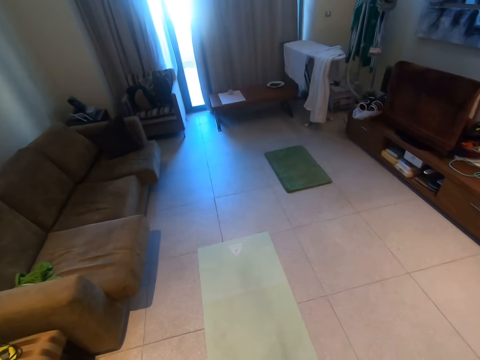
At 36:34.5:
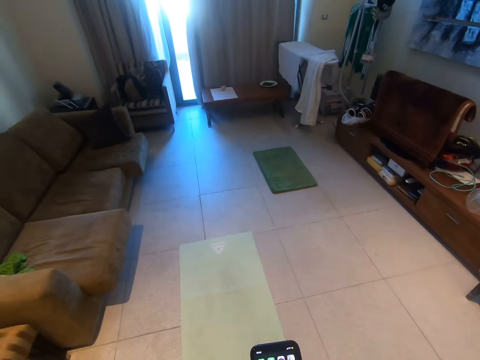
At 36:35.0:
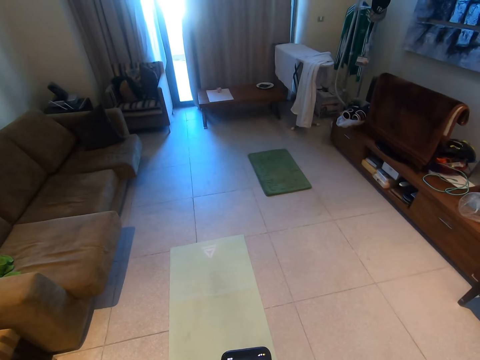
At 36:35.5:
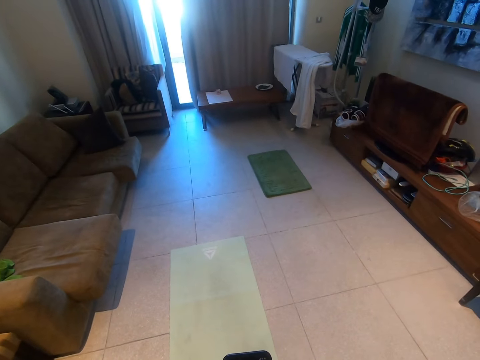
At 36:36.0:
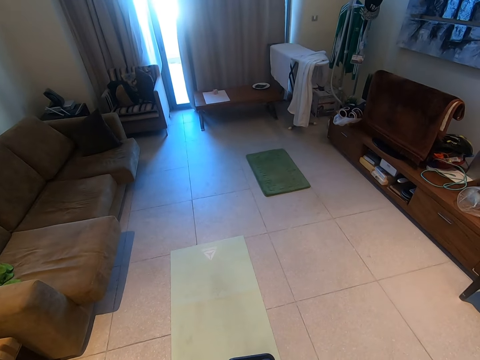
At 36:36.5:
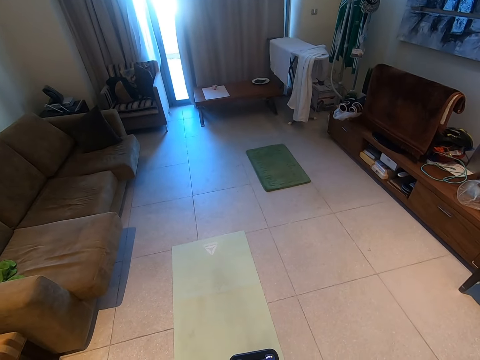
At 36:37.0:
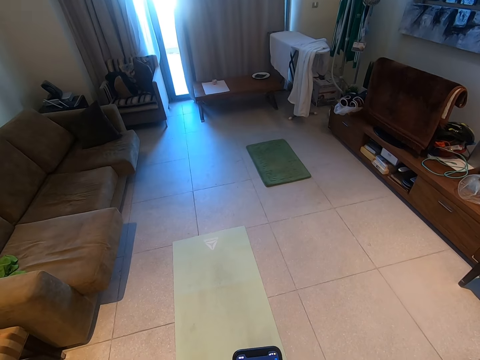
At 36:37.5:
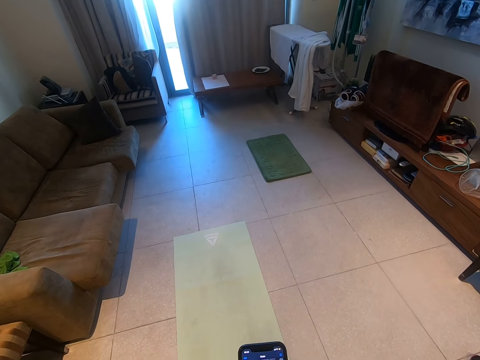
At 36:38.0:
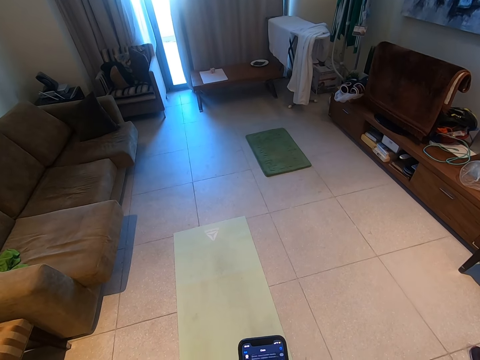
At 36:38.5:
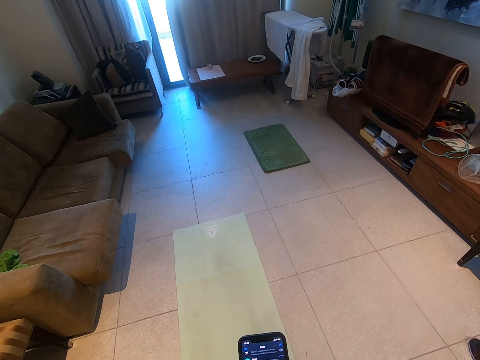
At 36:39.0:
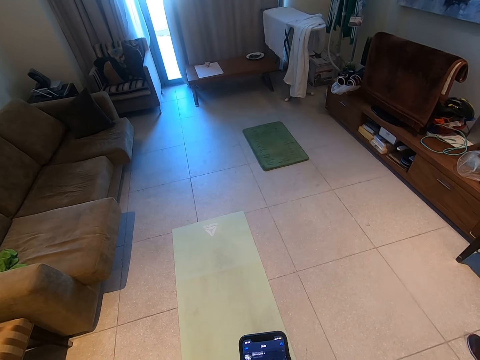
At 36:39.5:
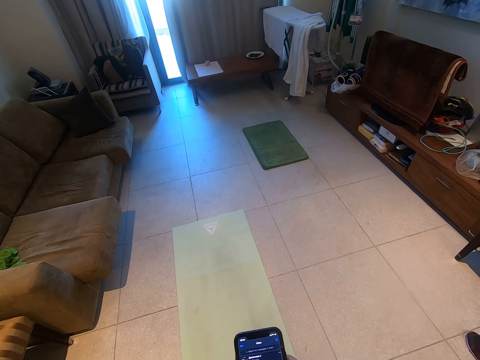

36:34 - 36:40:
The camera wearer operates the phone.

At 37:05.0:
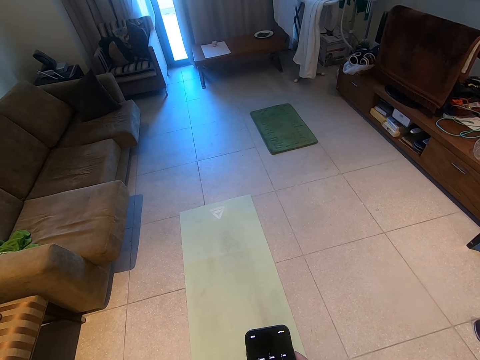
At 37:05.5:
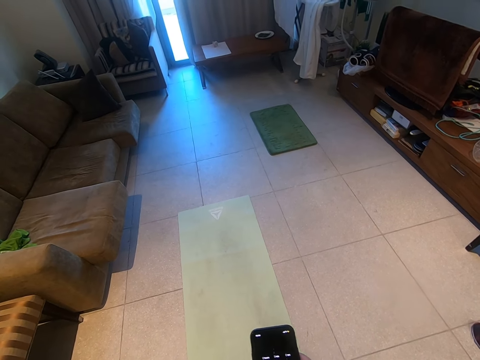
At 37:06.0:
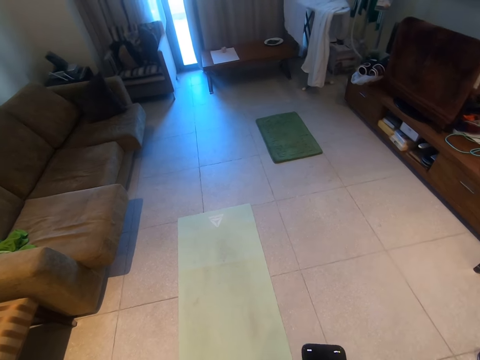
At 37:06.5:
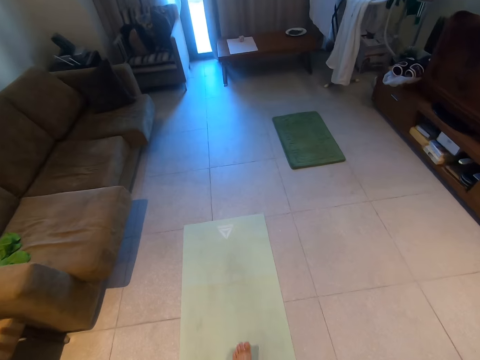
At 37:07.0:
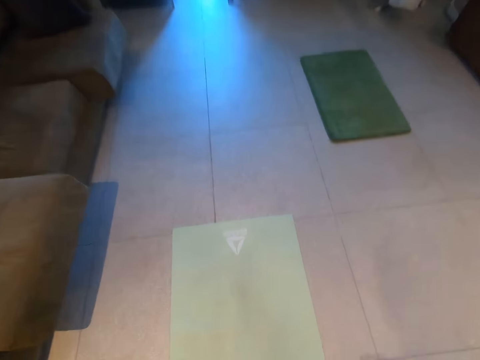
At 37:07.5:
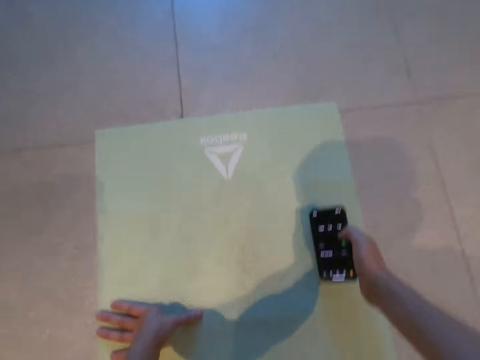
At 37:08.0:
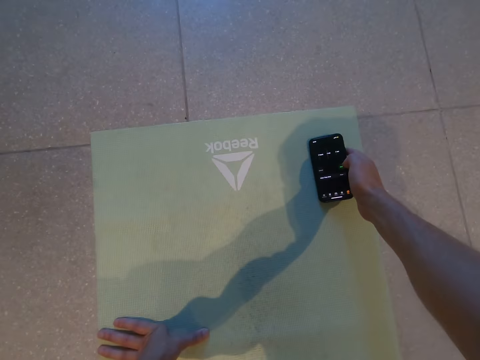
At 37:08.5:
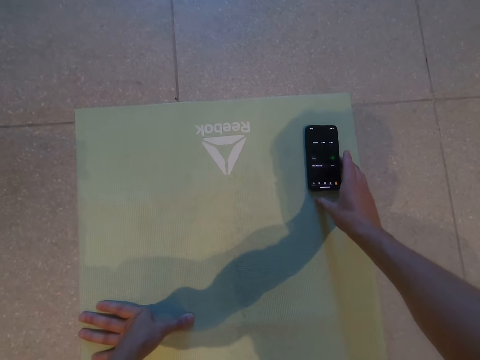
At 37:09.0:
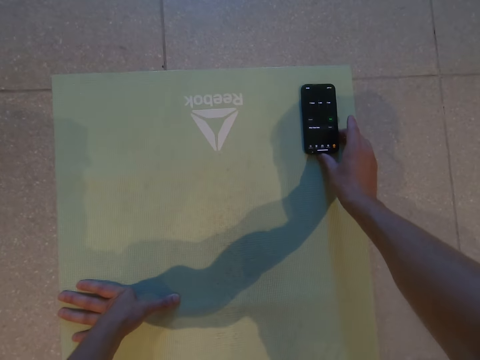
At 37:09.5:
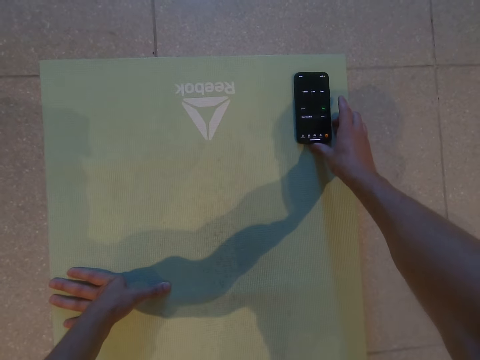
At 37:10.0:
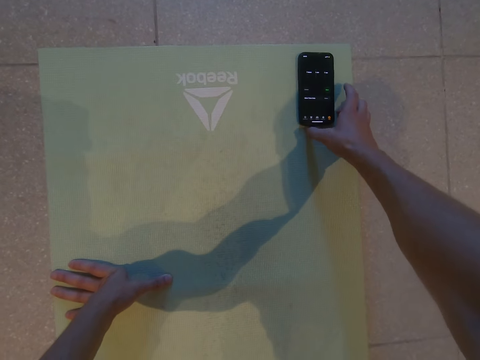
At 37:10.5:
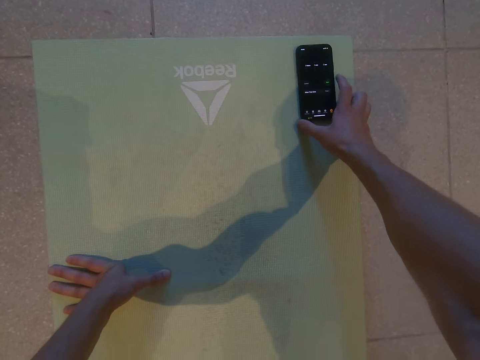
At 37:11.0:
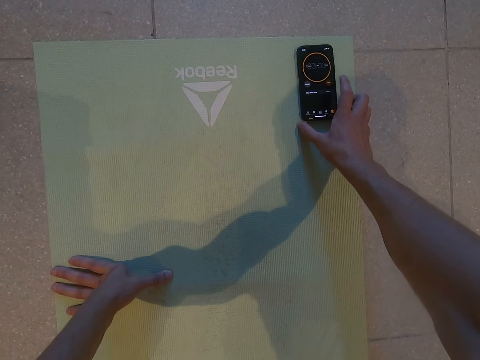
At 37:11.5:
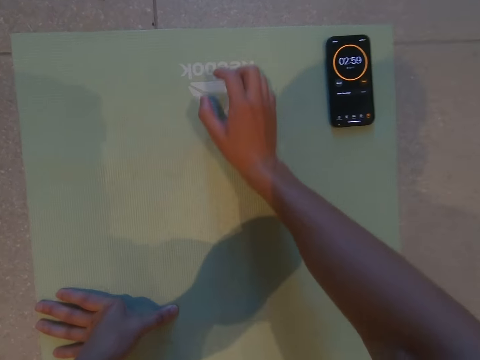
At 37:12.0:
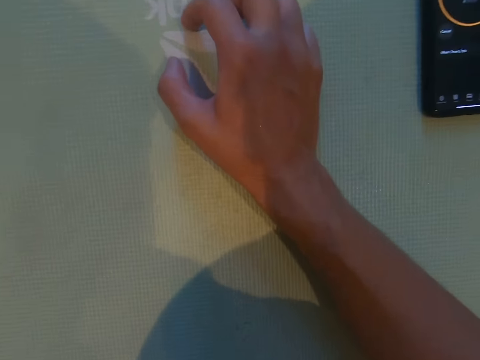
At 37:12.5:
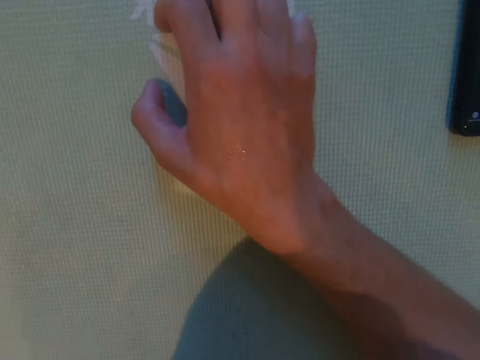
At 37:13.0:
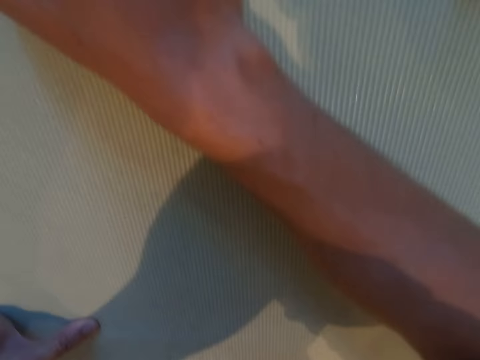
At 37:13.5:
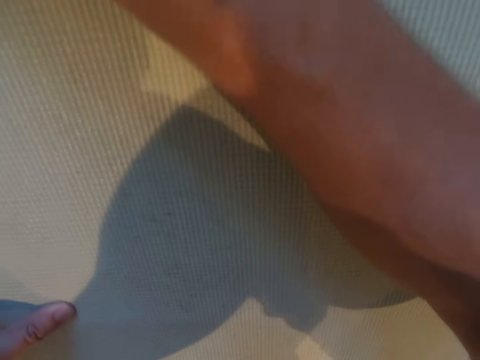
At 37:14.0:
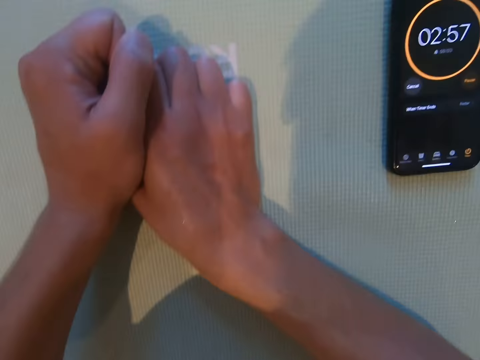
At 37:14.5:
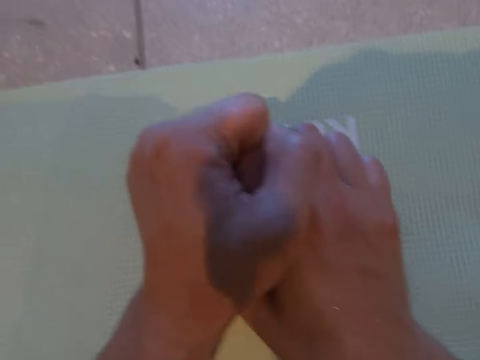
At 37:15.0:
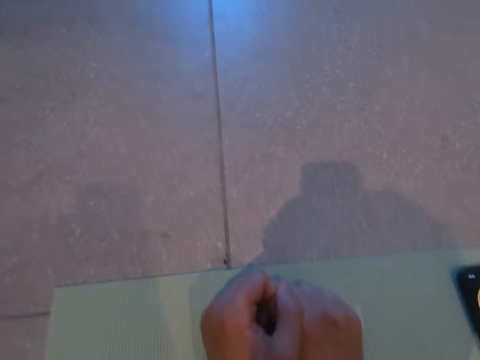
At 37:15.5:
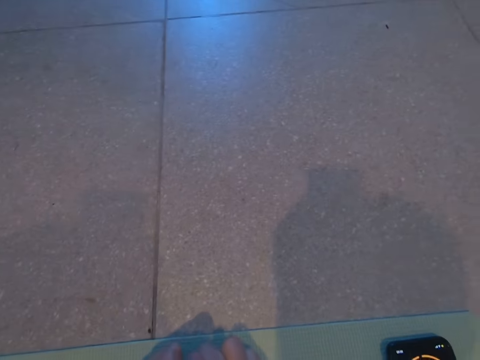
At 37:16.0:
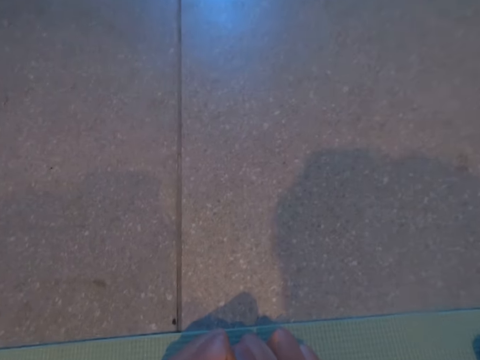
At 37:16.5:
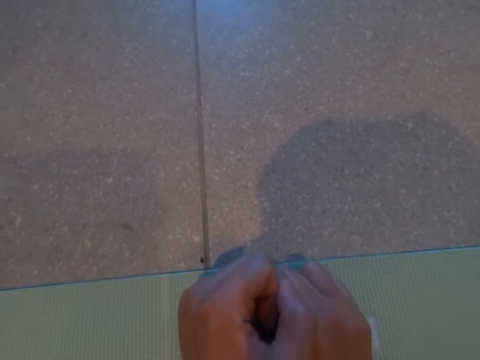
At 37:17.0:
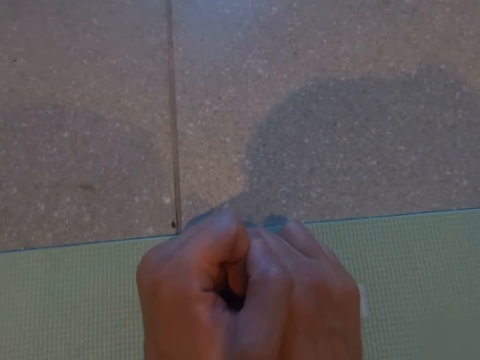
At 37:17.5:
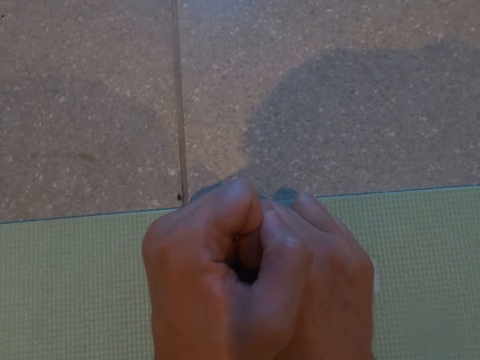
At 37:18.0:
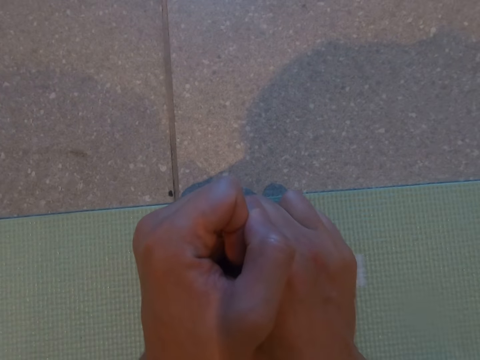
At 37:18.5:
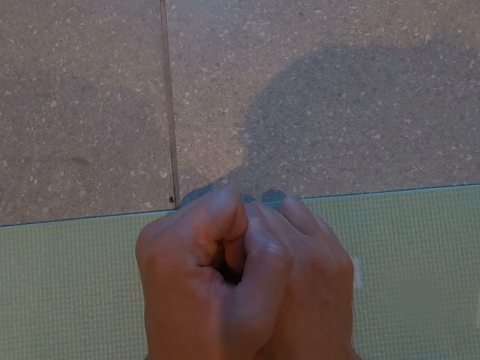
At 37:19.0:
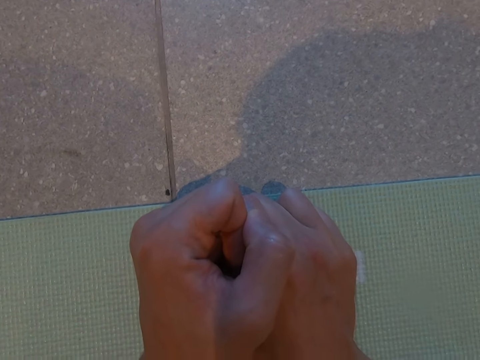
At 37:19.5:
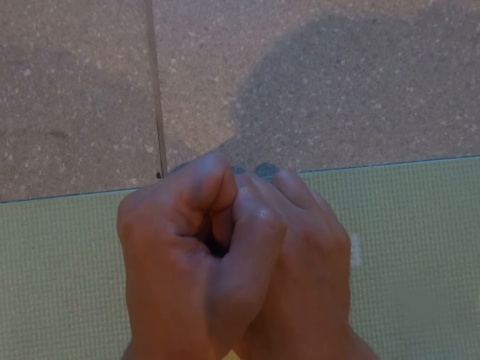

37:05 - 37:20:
The camera wearer puts his phone on the mat. He operates the phone. He lies on the mat. He does planks. He holds his hands together.

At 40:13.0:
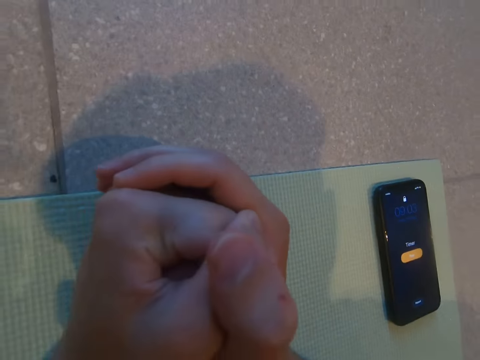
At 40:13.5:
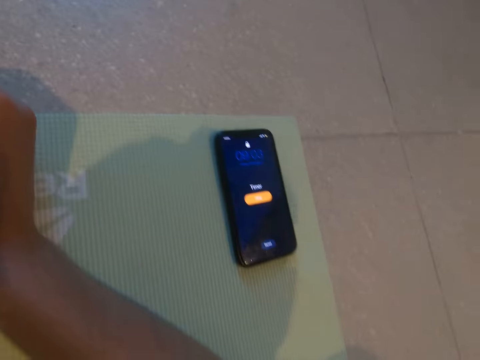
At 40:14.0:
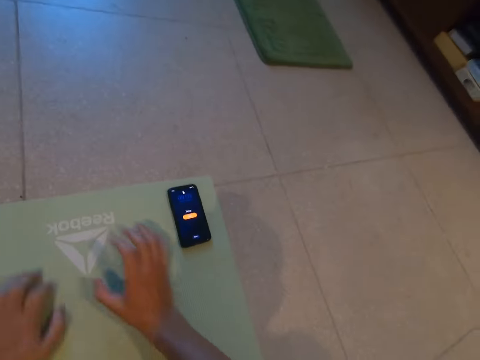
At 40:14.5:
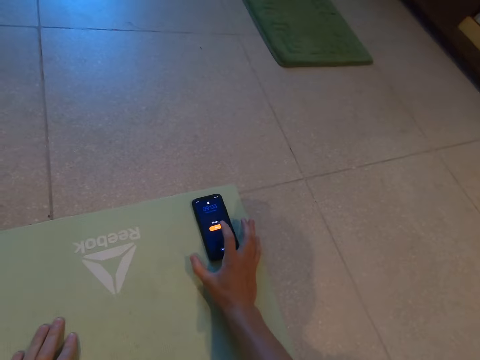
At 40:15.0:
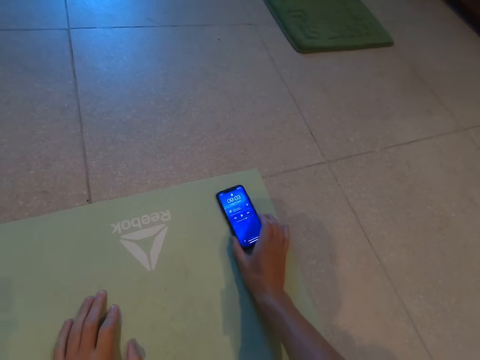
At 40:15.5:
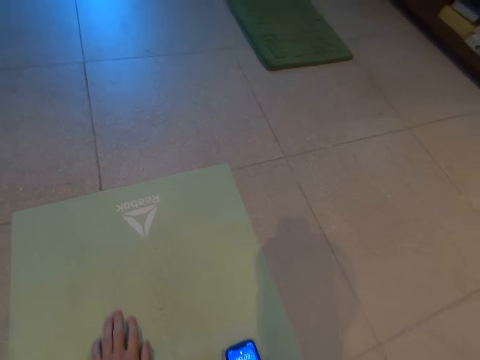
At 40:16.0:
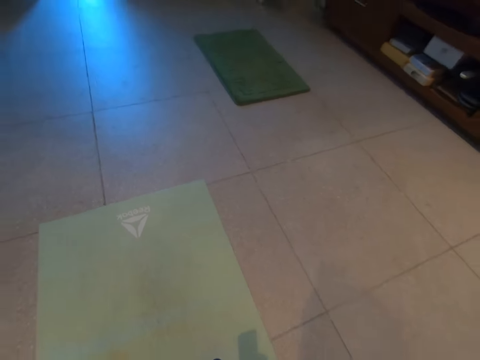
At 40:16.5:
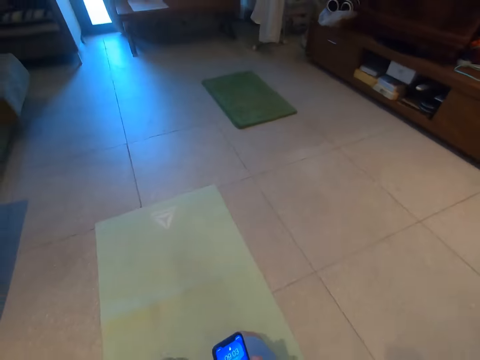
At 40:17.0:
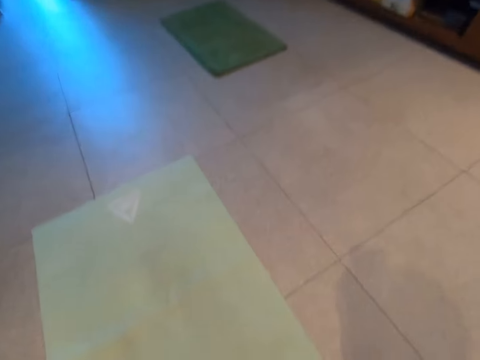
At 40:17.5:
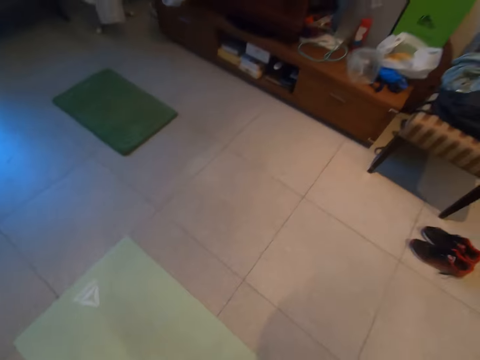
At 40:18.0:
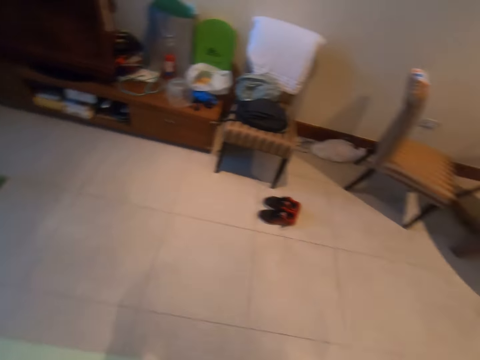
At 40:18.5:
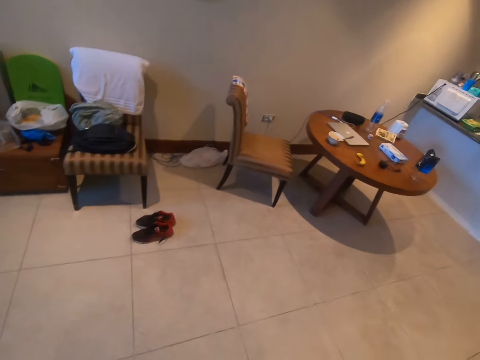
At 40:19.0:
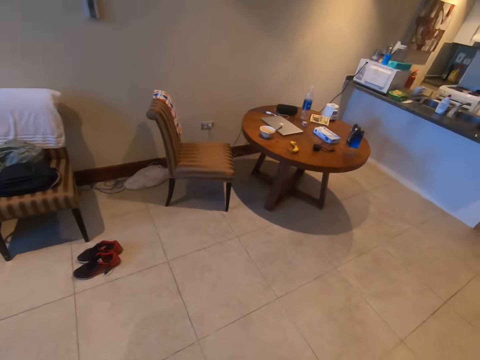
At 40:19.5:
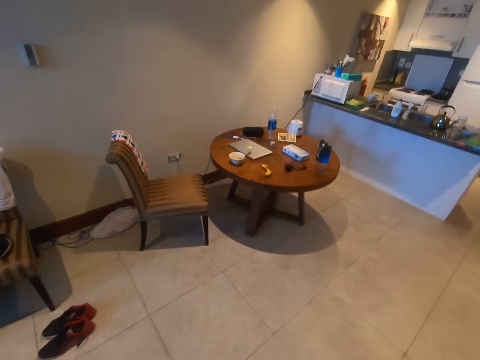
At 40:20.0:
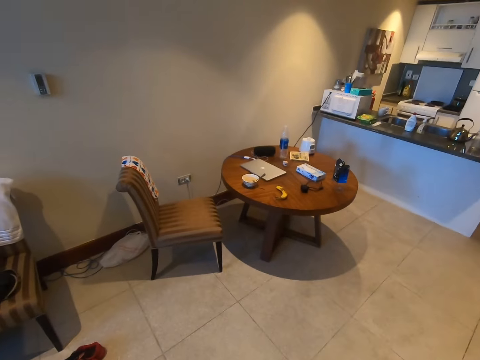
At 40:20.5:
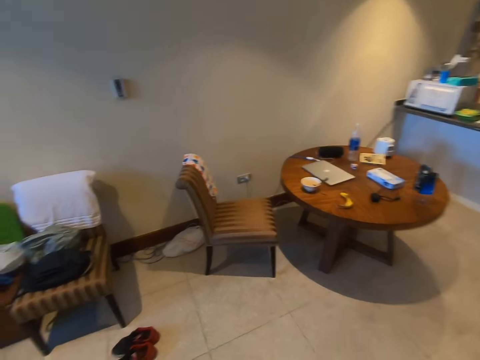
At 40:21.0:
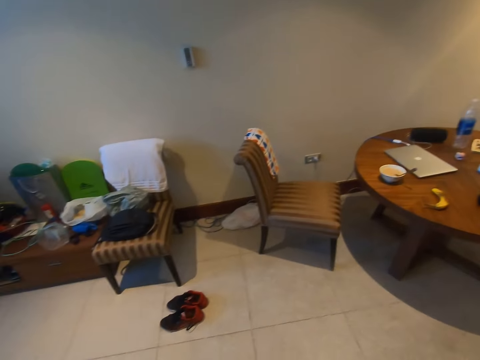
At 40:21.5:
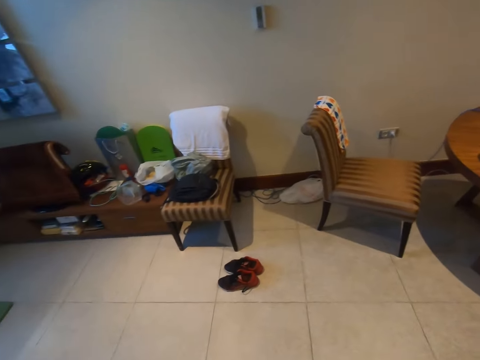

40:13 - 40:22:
The camera wearer presses his phone. He picks up his phone from the carpet. He stands up. He walks around the room.
